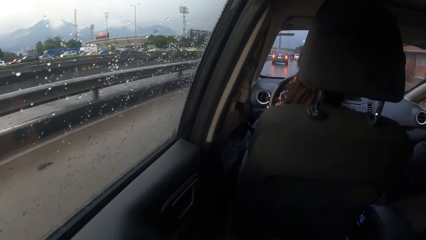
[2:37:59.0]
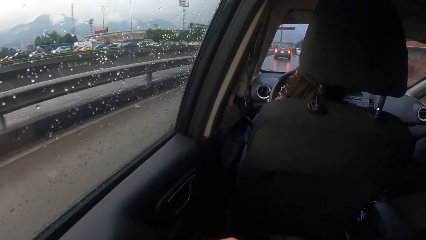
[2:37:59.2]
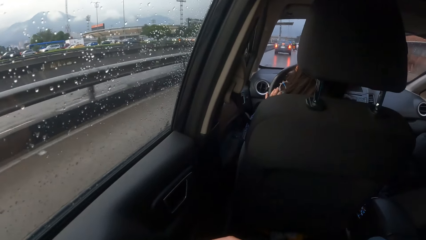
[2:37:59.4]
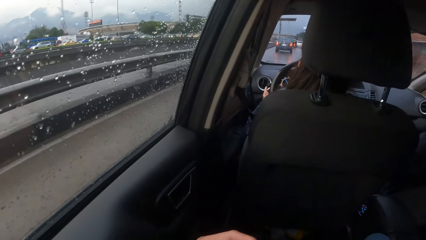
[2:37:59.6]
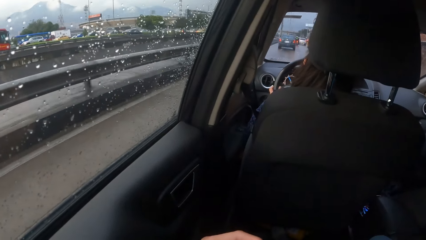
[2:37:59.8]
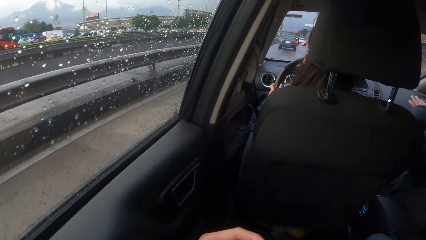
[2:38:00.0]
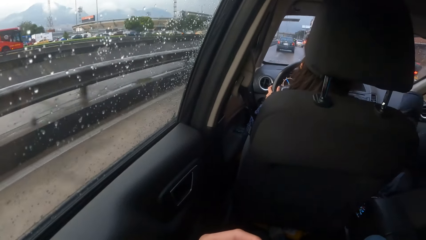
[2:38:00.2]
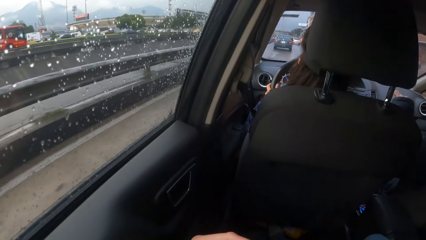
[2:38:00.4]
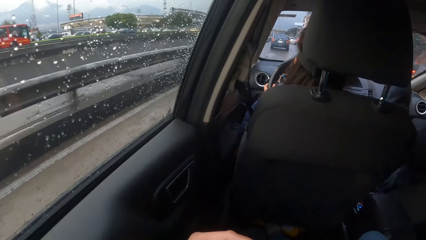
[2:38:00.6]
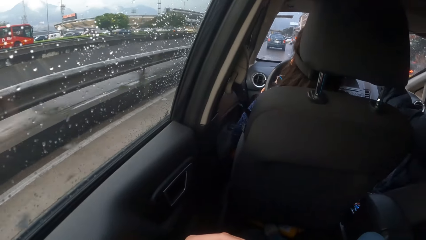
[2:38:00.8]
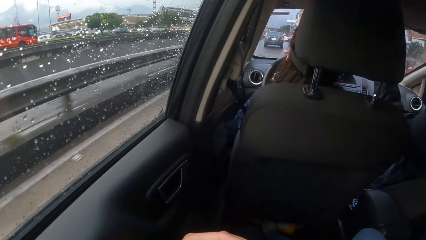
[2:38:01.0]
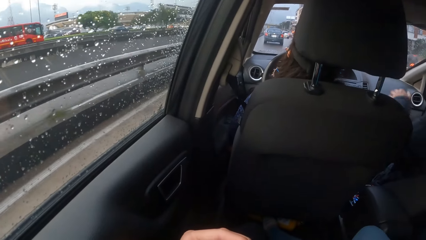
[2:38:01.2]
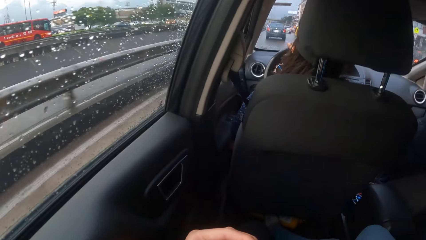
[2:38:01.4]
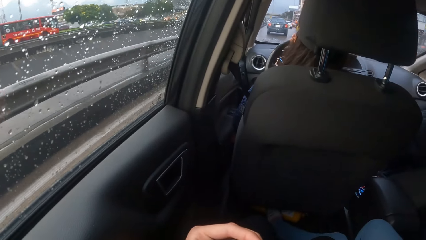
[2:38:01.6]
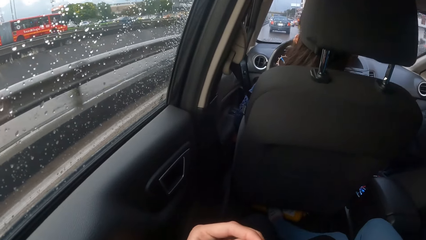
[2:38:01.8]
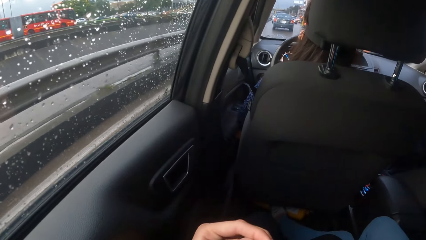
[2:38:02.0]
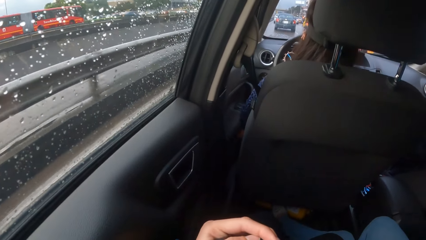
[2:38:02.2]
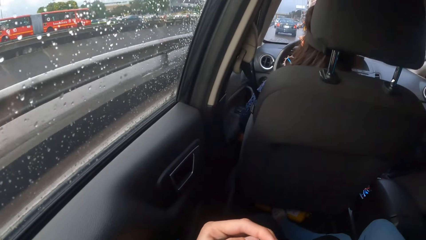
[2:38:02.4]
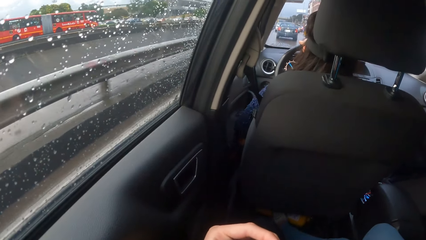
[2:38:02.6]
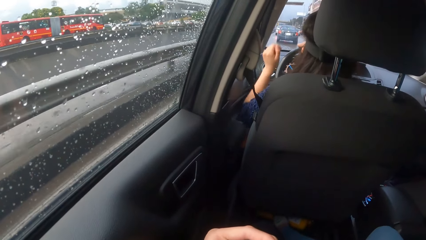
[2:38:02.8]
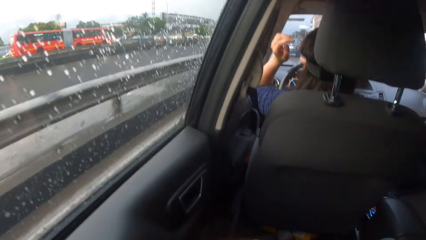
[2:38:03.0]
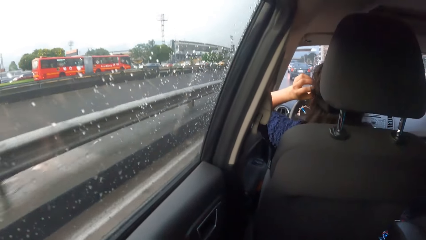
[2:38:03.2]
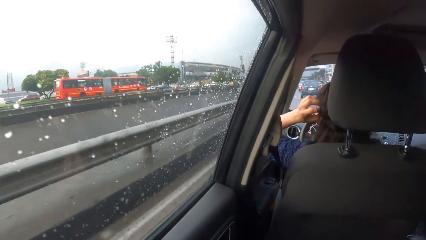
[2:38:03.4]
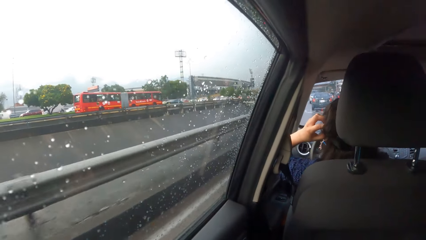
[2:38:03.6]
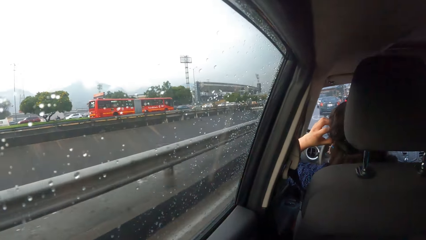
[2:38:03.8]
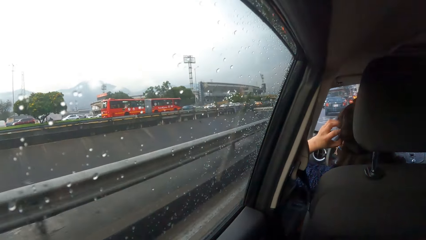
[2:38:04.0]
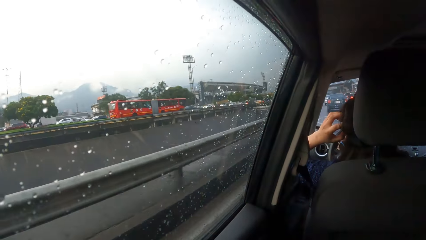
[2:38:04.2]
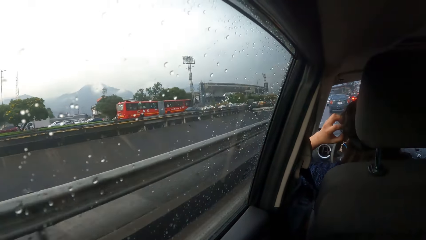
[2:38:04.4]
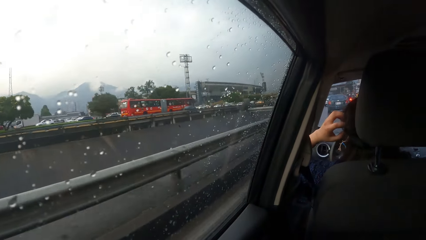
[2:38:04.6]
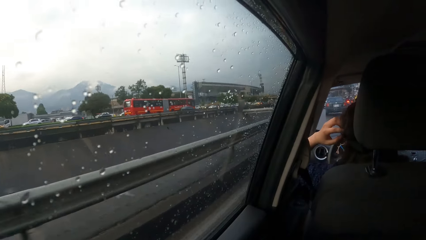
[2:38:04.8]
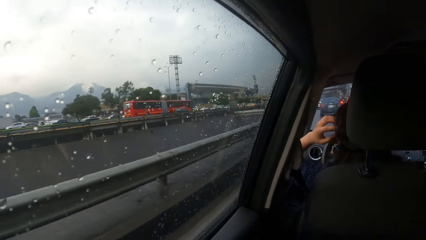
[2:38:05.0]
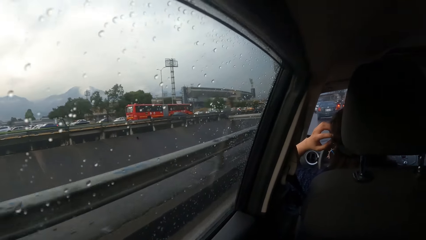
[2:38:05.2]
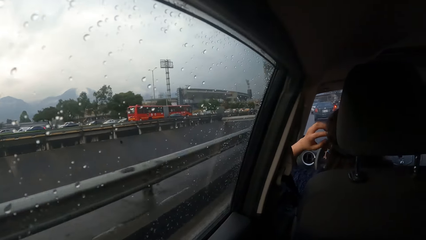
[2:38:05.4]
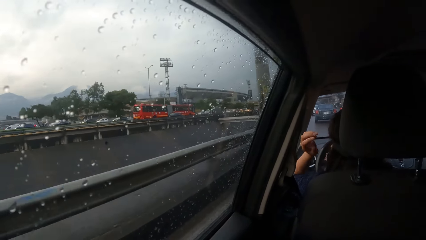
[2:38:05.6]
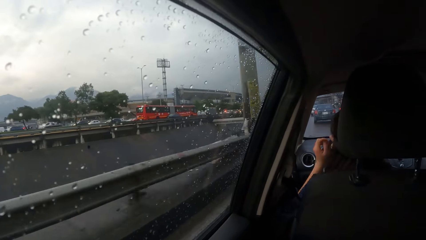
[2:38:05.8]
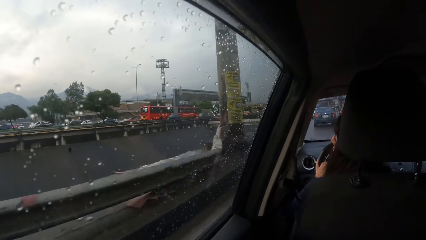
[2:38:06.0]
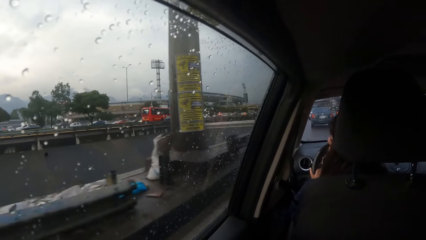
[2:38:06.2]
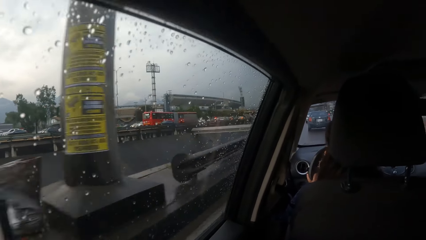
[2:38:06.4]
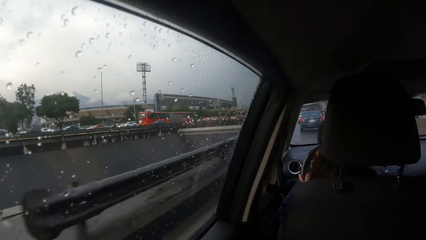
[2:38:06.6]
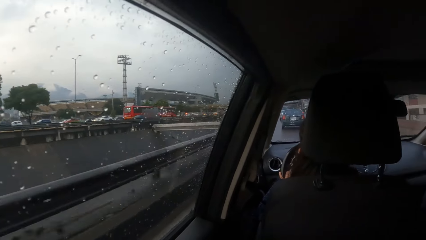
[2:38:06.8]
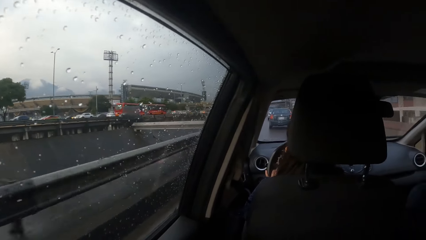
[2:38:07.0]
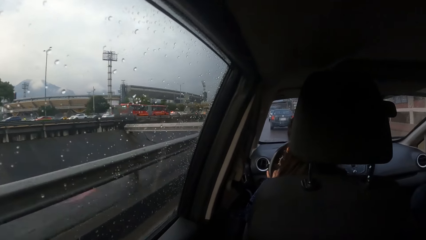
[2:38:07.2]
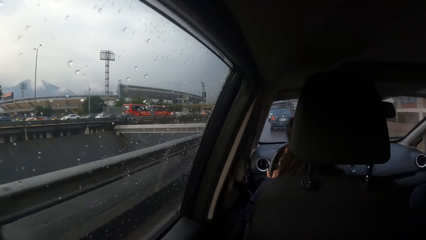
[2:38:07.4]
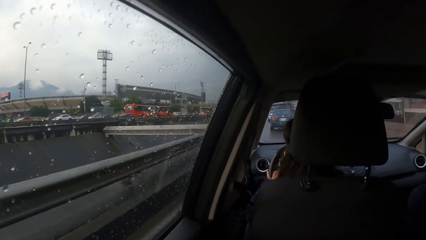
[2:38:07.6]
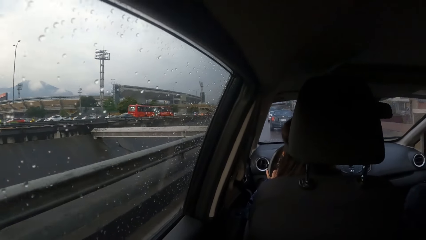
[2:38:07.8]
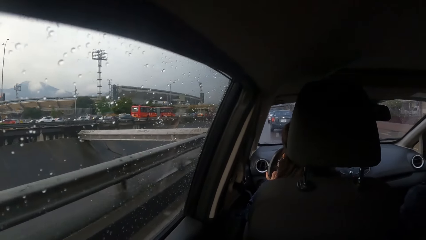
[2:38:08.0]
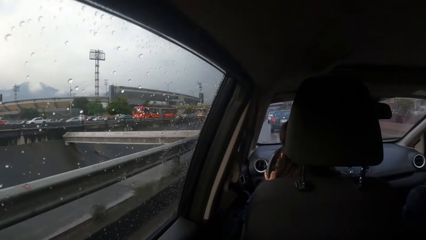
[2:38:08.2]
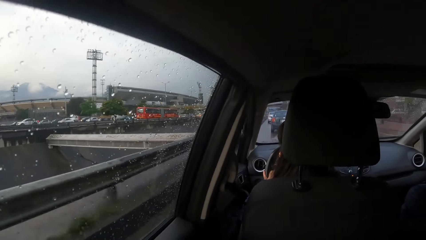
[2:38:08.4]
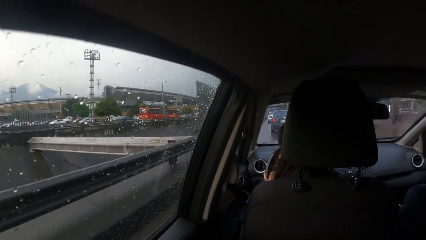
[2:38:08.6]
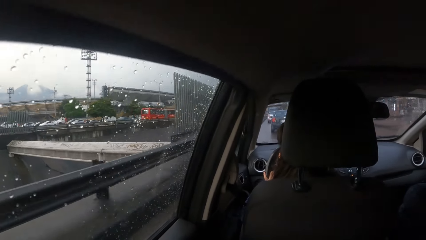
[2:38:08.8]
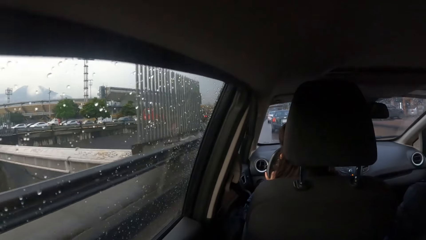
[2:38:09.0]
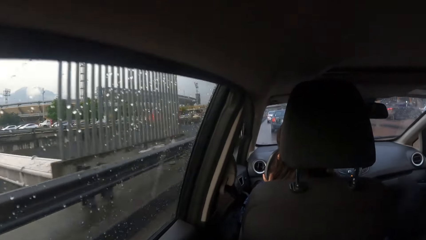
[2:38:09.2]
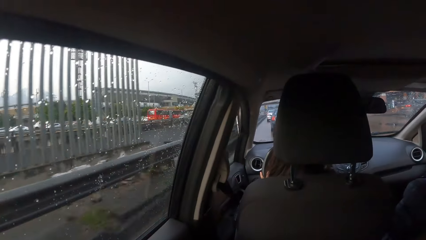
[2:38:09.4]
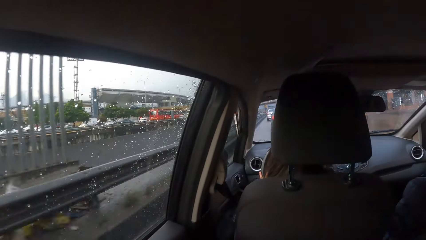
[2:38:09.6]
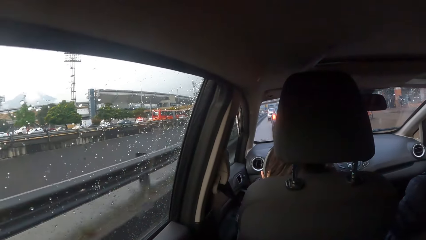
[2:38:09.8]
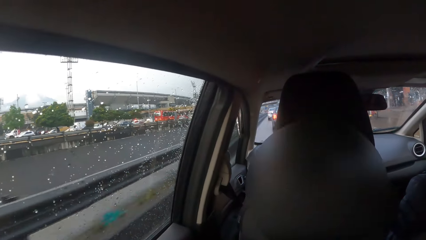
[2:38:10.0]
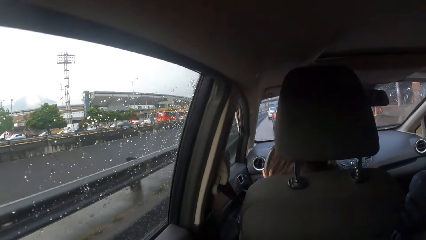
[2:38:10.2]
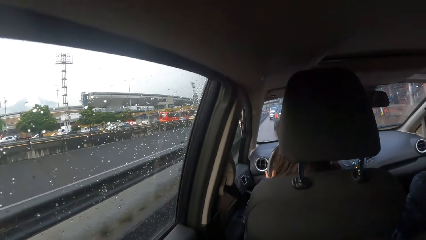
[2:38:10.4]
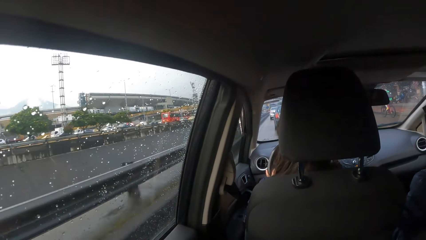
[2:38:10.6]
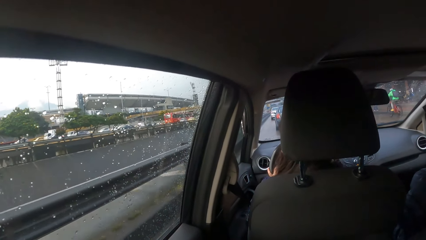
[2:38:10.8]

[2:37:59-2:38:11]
The woman drives the car with her right hand. She drives the car with both hands.

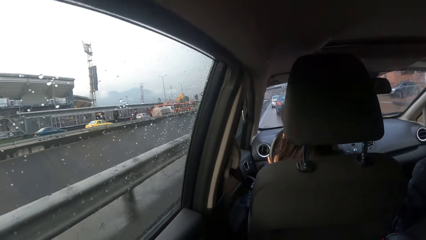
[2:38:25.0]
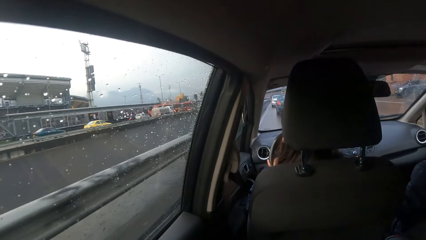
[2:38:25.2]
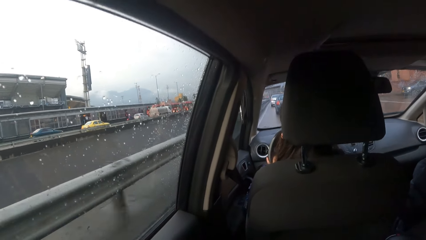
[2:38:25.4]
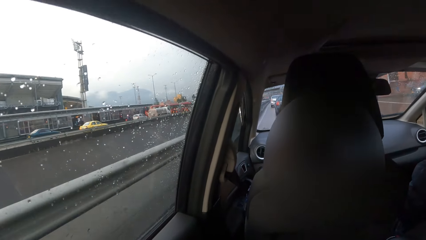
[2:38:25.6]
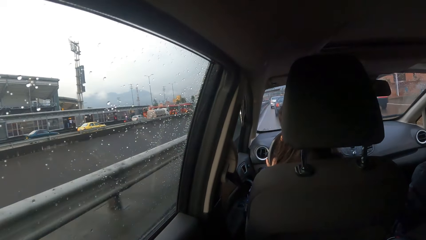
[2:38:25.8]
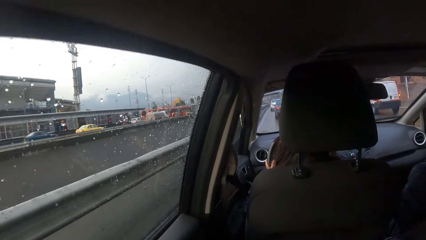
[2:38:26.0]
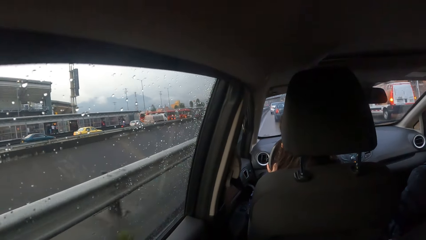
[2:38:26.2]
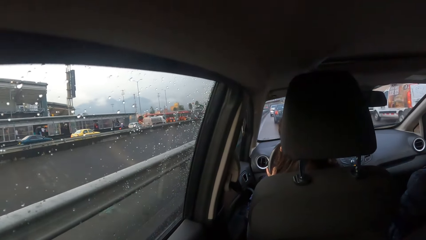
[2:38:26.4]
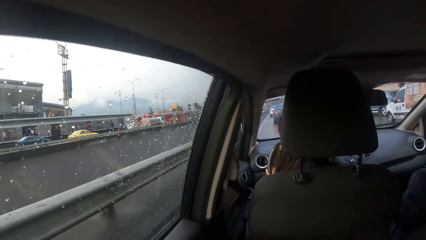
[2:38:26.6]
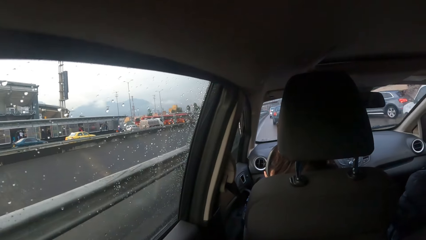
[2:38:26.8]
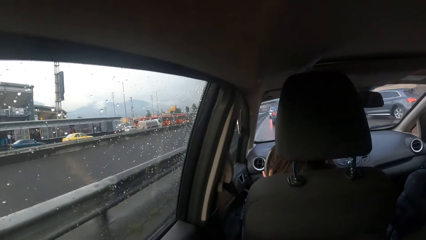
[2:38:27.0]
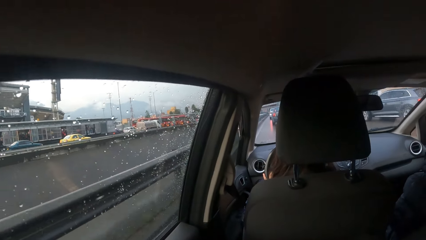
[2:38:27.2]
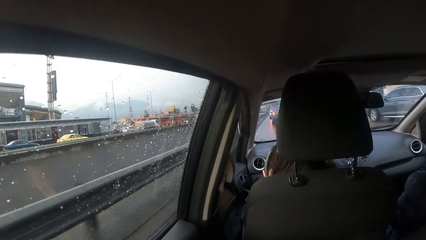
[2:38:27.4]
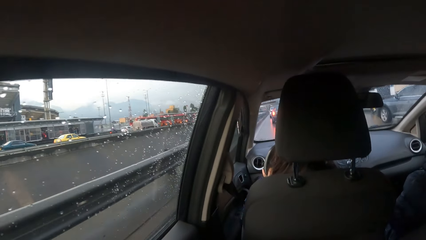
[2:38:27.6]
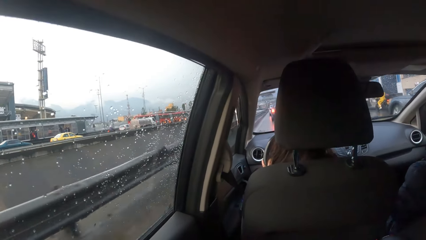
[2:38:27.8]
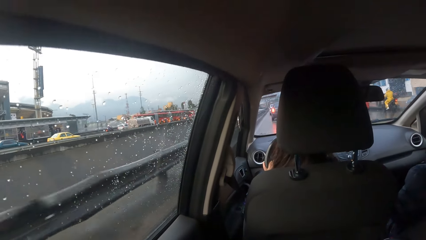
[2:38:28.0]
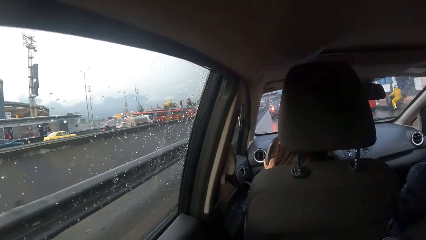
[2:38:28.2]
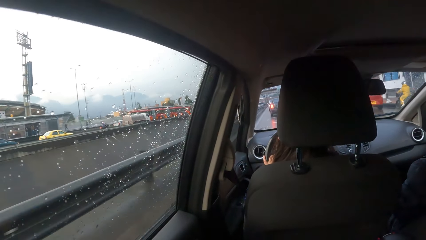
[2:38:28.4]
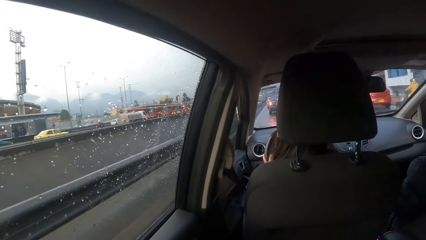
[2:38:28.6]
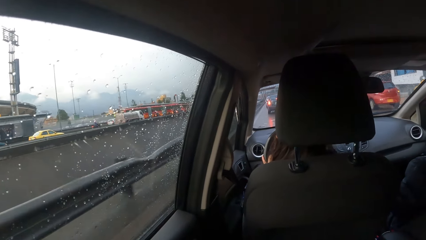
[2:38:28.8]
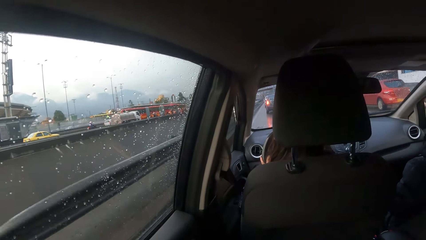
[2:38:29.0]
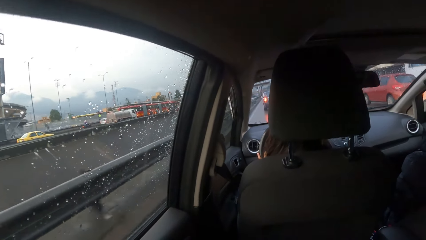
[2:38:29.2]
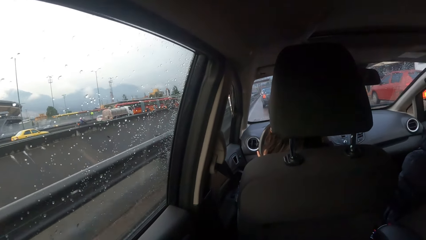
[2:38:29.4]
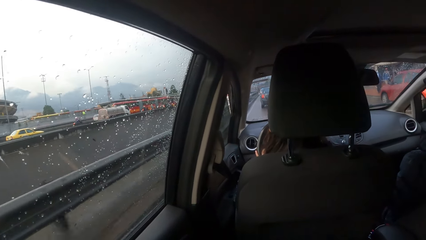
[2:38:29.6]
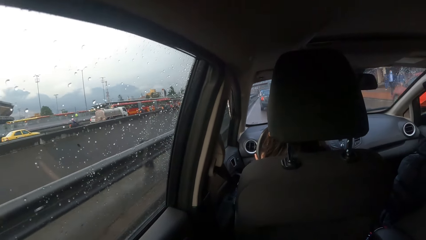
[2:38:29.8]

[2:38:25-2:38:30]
The woman drives past a white minivan. She drives past a black jeep.
